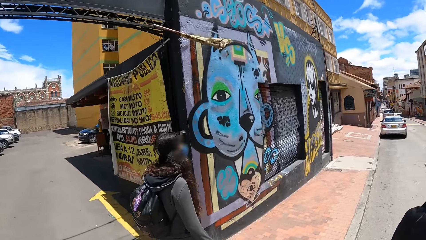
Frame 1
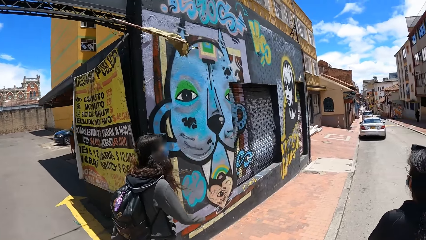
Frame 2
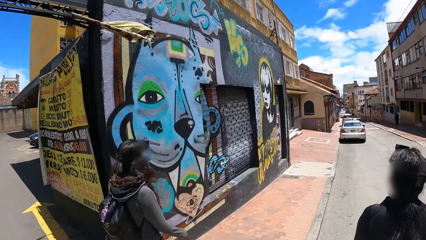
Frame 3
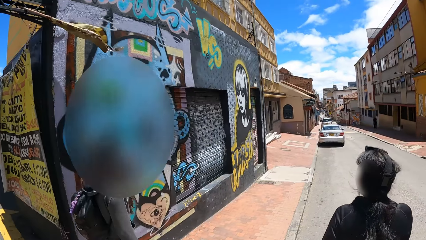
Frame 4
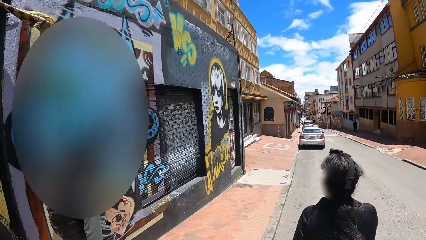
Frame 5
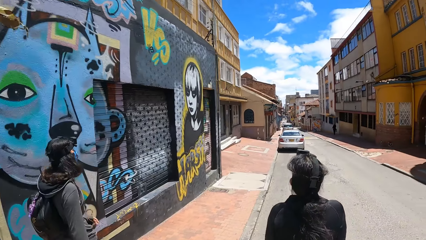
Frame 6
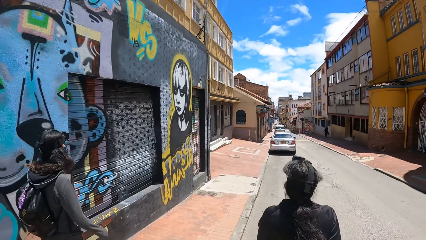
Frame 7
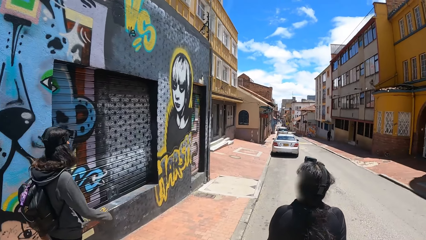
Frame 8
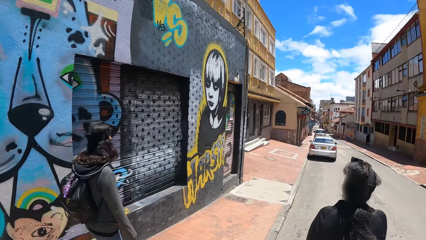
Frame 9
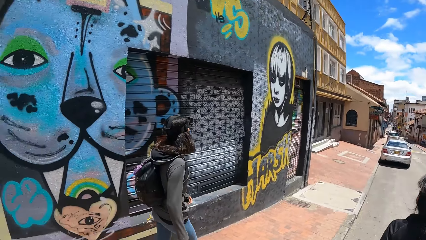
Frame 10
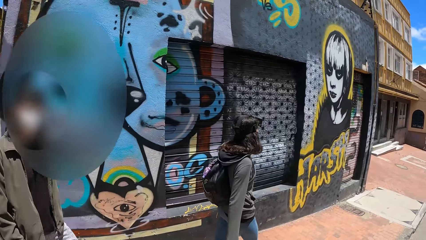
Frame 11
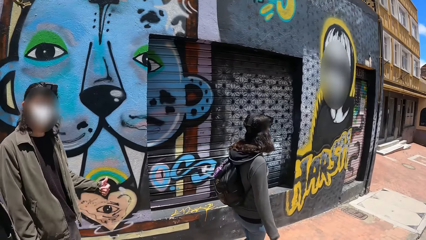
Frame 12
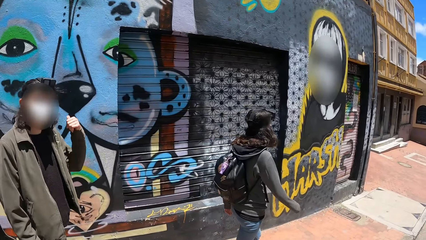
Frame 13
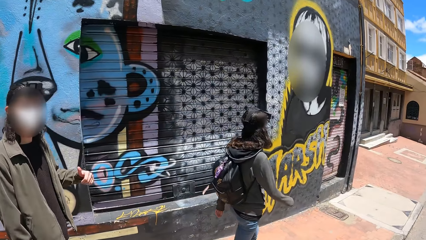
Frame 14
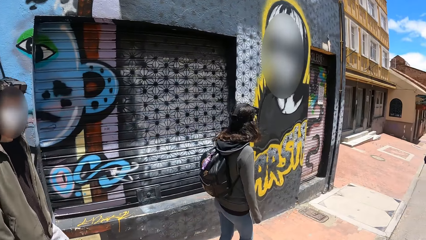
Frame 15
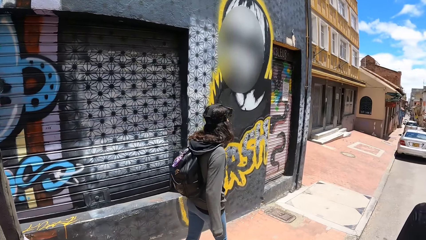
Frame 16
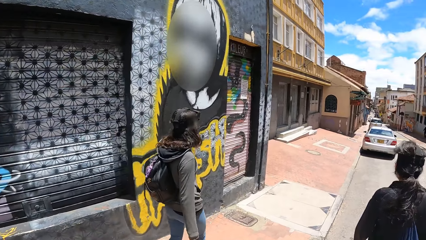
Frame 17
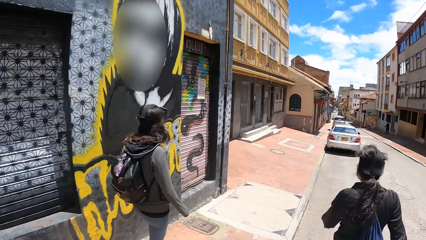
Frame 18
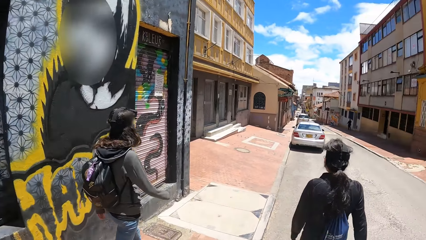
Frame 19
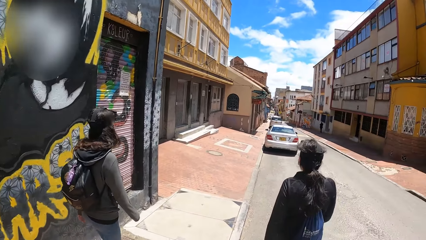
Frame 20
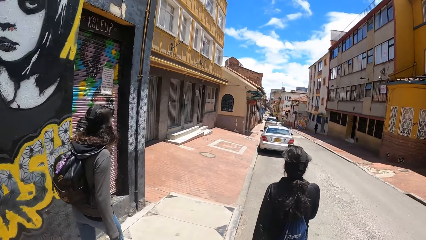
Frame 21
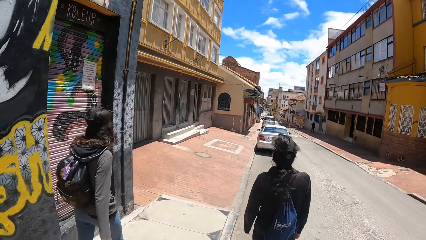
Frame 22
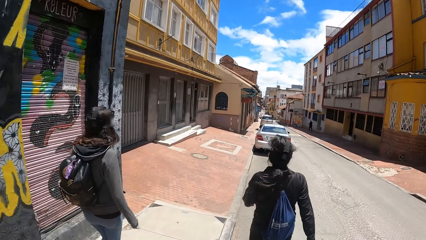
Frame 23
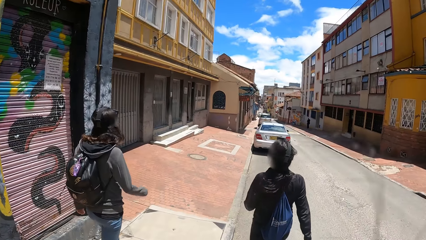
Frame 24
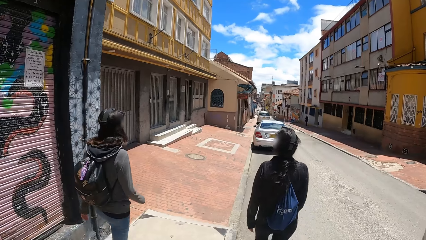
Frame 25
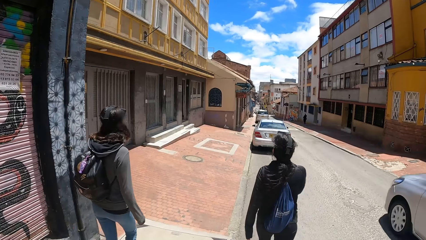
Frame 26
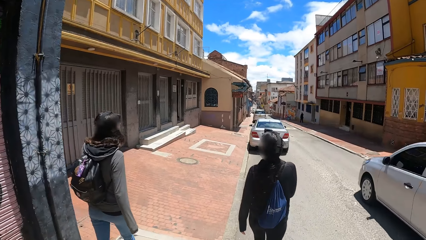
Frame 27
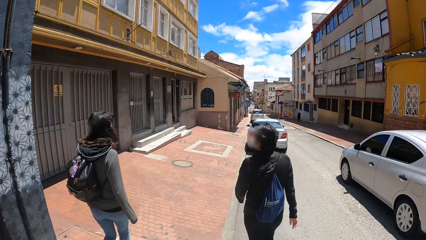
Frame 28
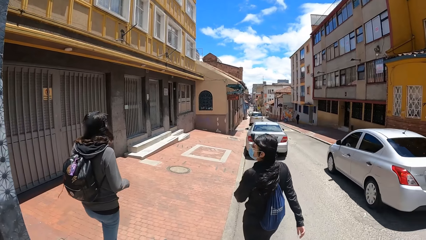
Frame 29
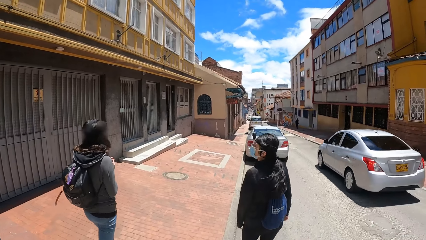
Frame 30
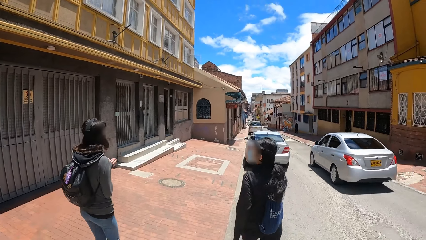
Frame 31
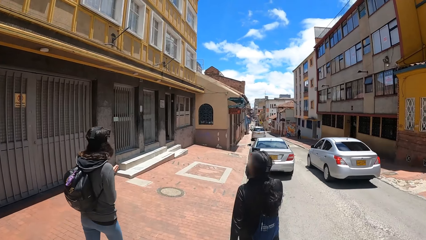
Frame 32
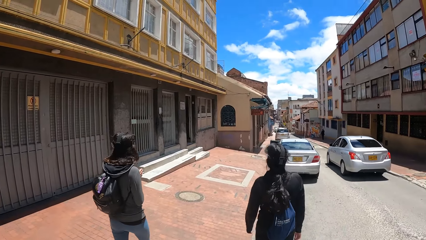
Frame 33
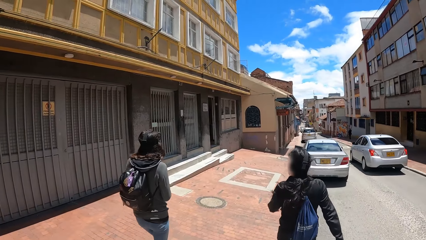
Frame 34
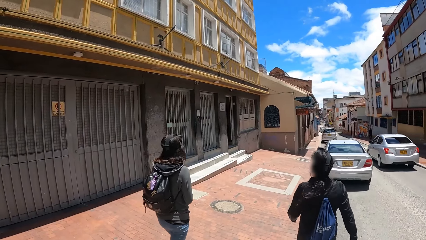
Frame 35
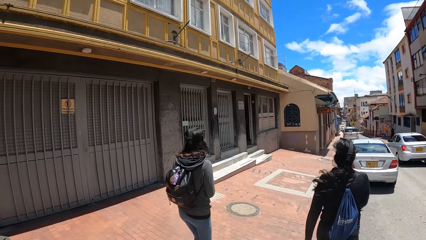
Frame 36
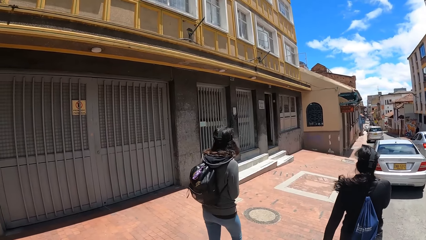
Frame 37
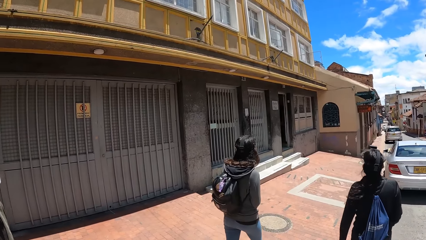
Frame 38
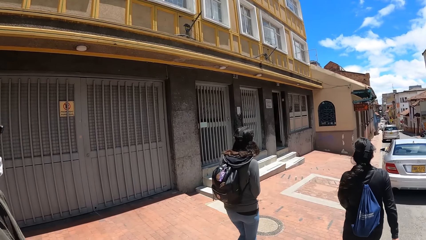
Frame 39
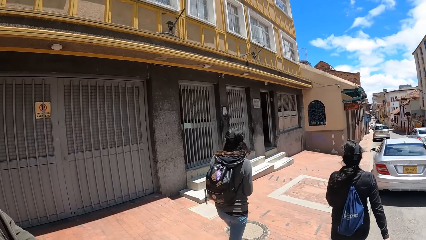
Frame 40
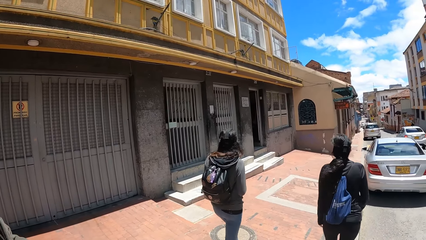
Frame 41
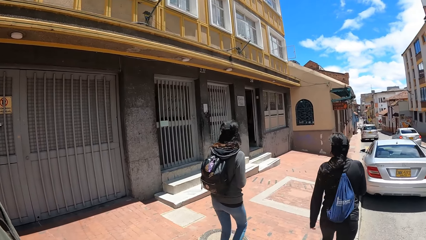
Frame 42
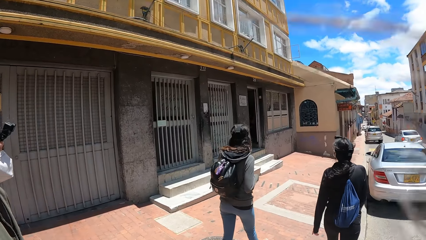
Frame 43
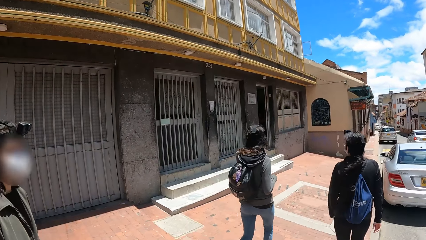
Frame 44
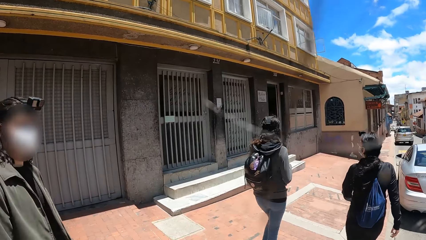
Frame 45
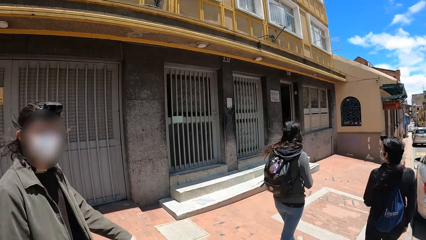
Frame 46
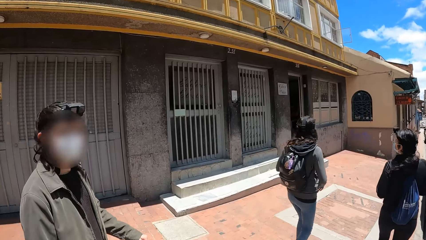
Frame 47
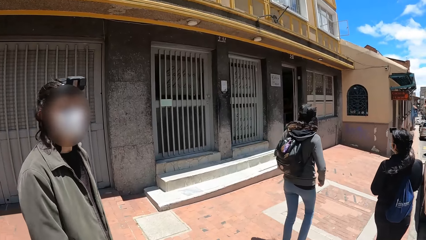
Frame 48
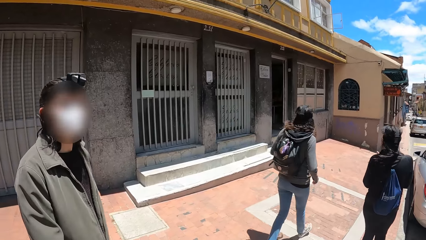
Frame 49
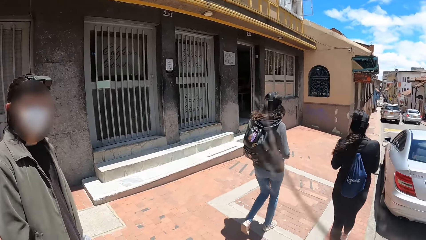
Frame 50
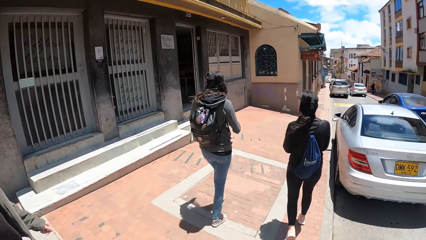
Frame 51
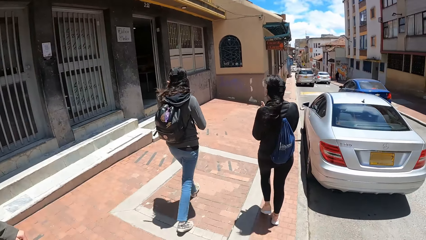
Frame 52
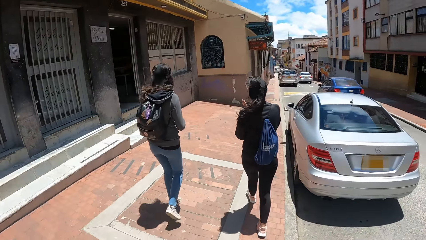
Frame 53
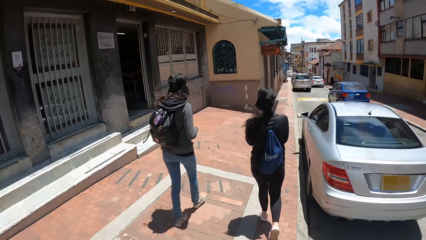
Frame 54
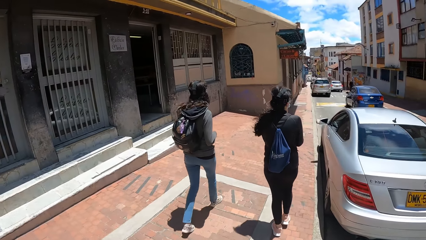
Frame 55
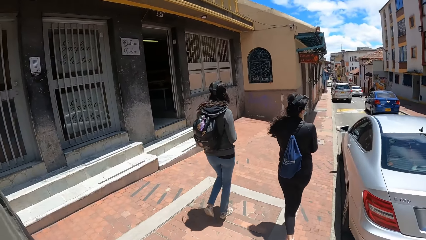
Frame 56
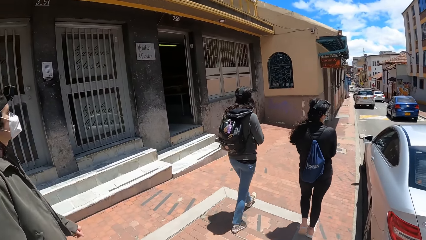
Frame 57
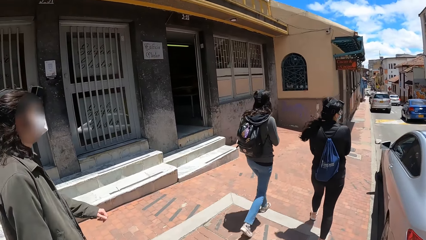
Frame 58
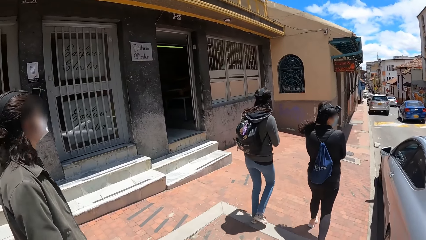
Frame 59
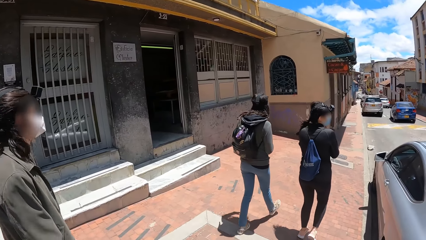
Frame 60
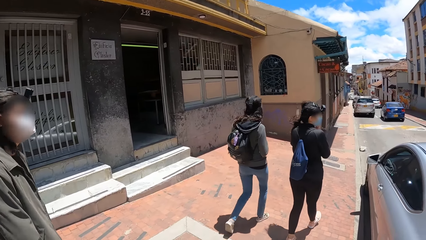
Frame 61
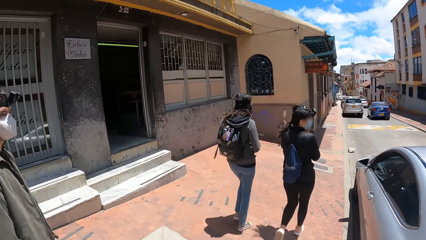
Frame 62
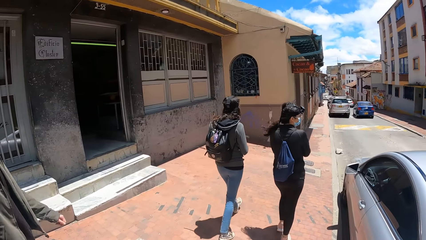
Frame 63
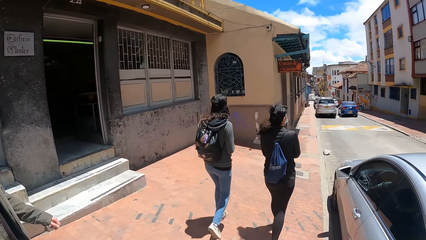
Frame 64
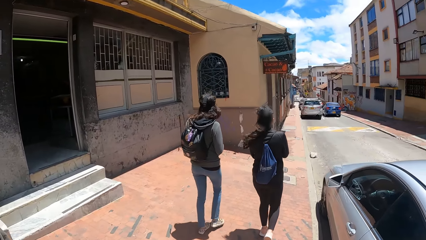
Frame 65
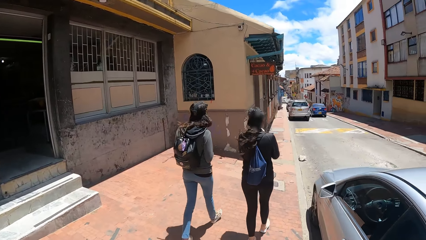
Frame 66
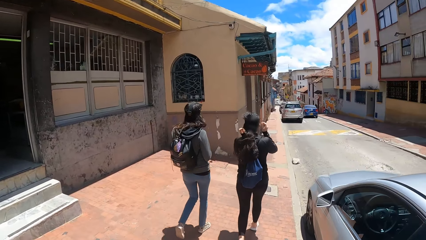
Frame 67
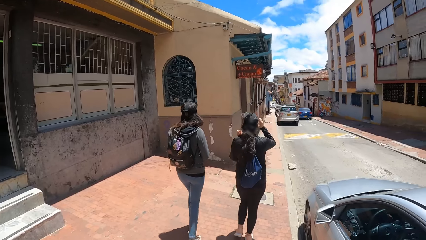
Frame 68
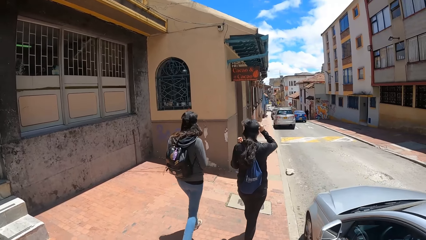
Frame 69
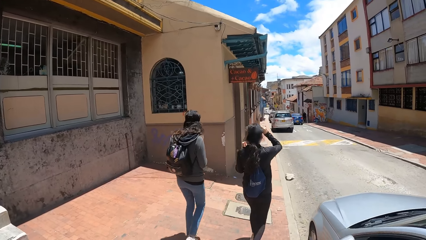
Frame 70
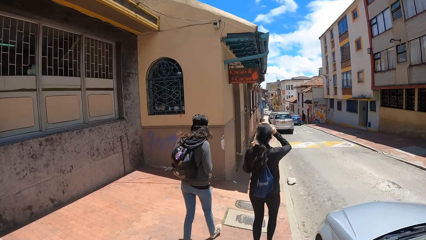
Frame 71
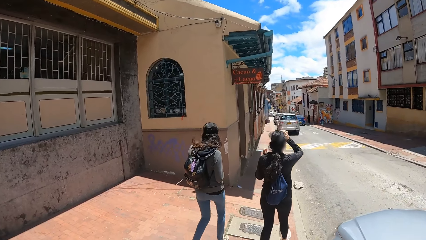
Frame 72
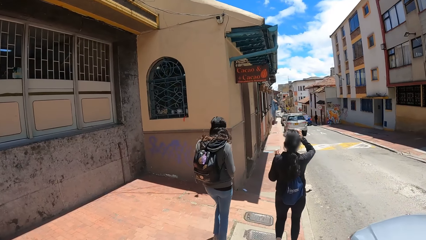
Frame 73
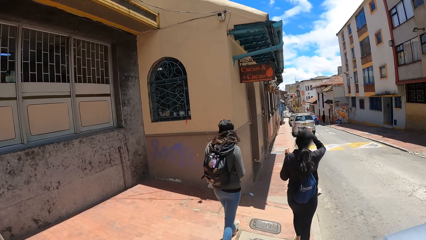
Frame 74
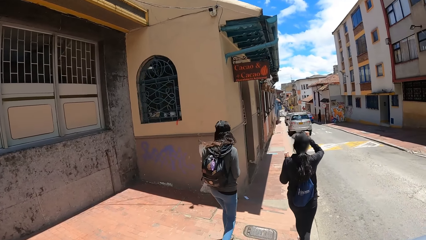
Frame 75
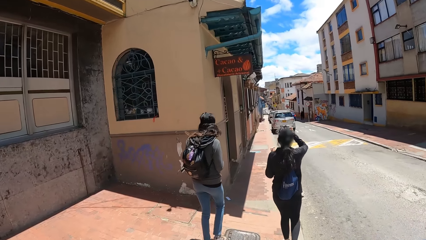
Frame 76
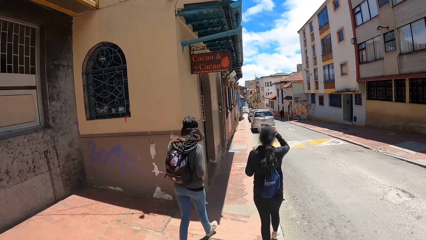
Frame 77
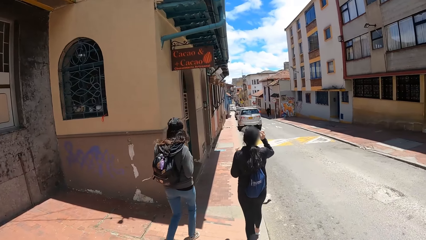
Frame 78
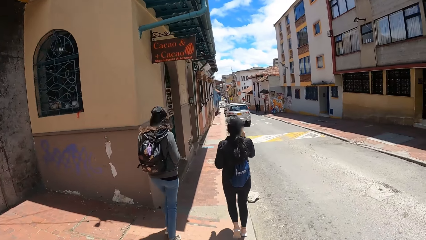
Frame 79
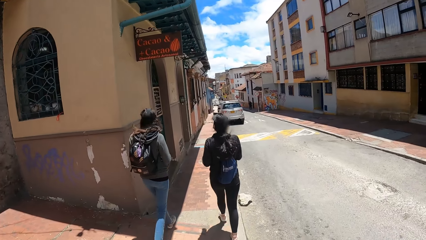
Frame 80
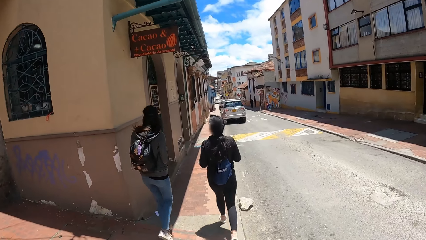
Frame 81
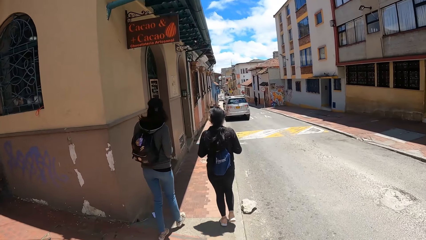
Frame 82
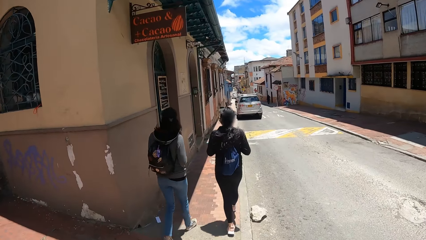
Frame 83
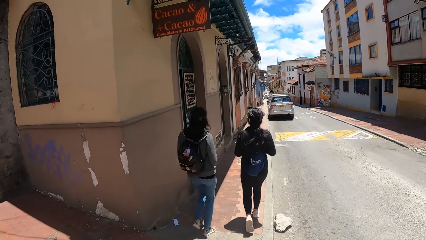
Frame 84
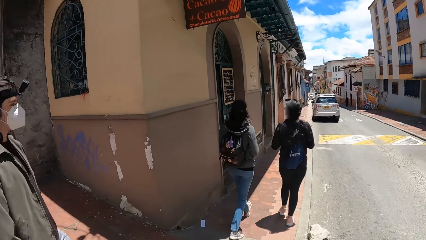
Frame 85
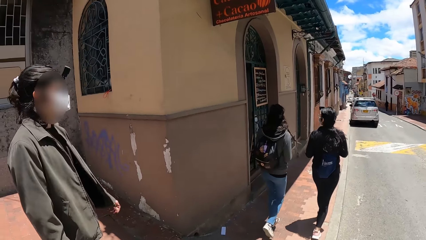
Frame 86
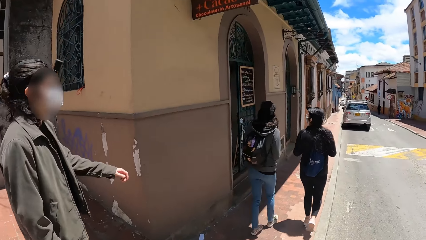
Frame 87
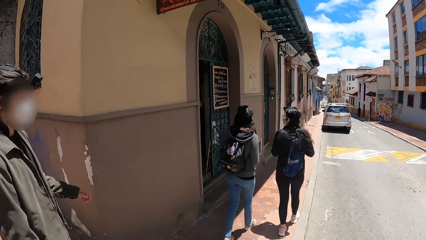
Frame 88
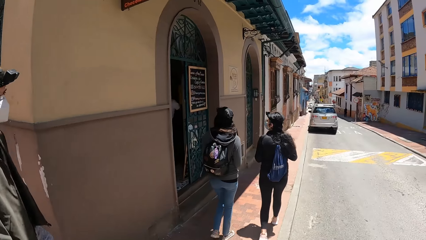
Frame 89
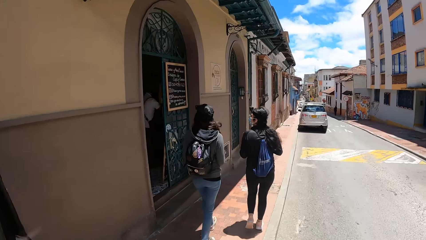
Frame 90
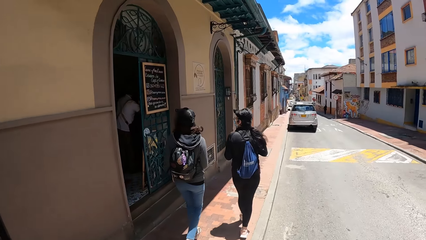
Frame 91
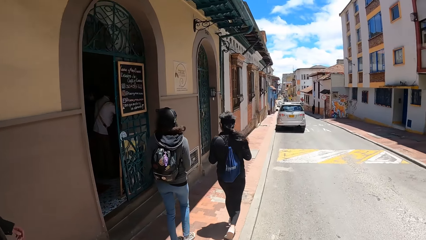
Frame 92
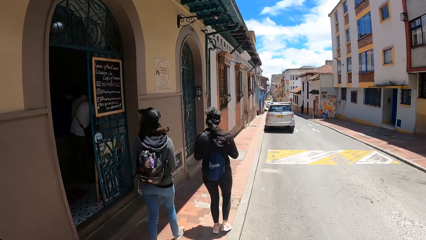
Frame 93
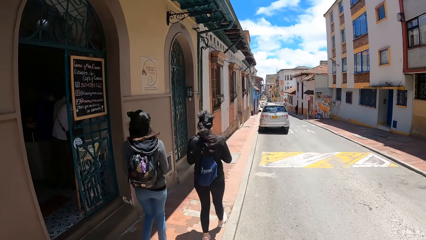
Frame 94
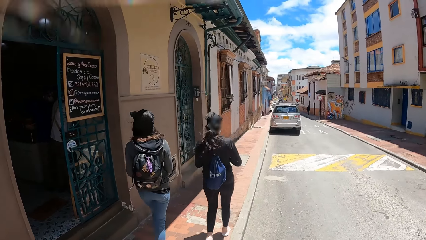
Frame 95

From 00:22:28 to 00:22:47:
The camera wearer looks at a person. They walk forward. They look at the person.
